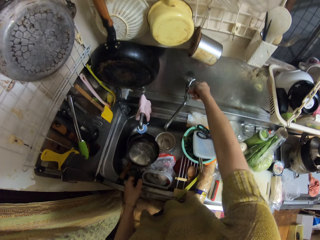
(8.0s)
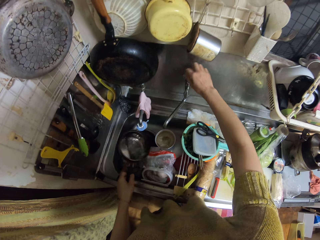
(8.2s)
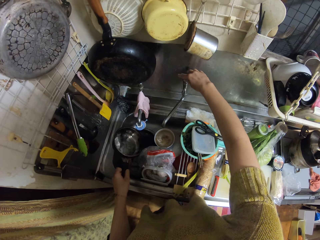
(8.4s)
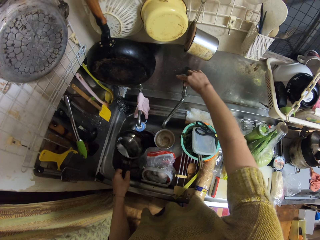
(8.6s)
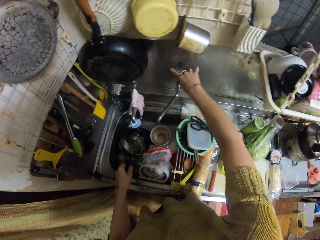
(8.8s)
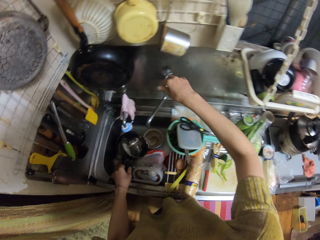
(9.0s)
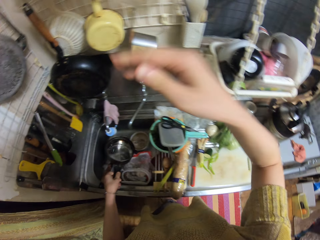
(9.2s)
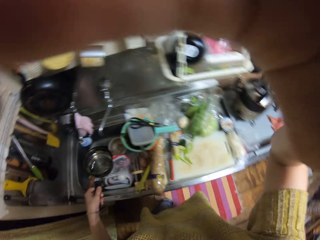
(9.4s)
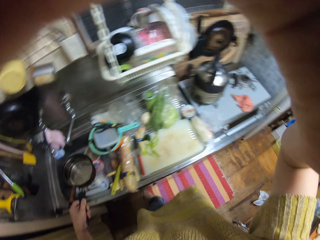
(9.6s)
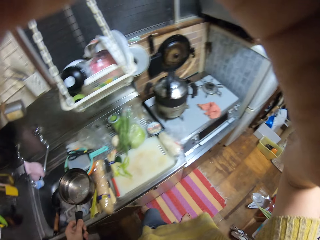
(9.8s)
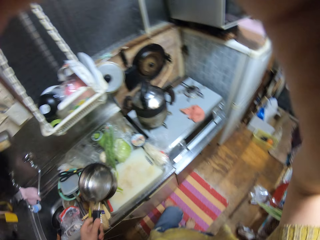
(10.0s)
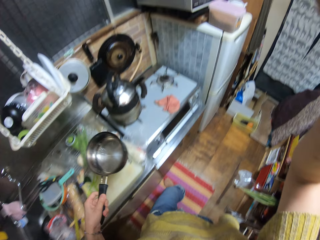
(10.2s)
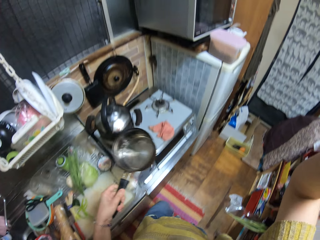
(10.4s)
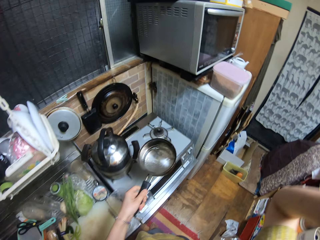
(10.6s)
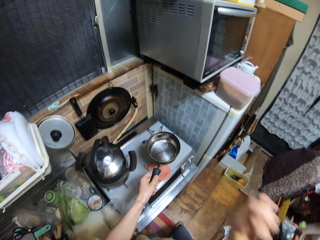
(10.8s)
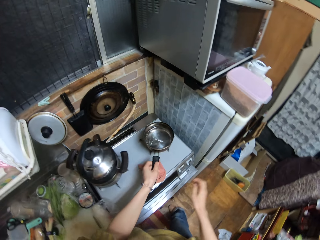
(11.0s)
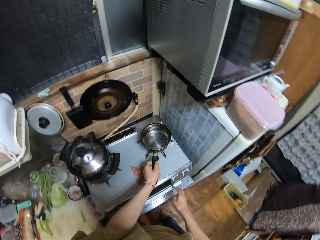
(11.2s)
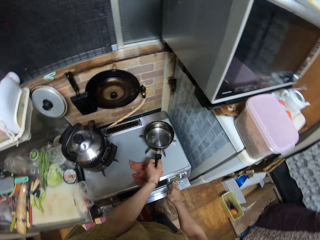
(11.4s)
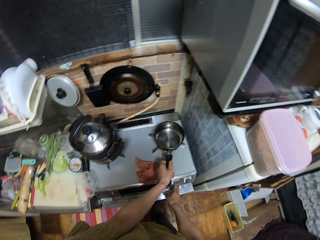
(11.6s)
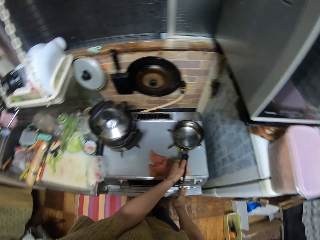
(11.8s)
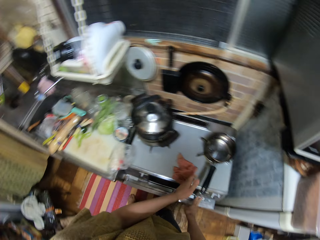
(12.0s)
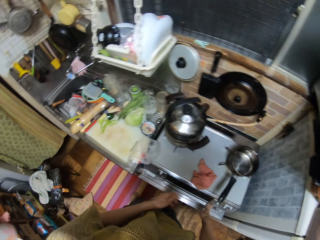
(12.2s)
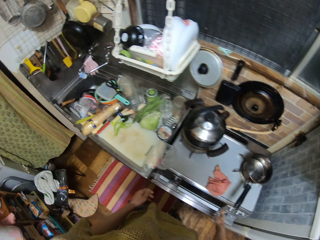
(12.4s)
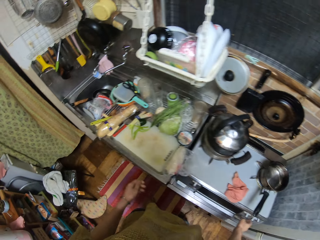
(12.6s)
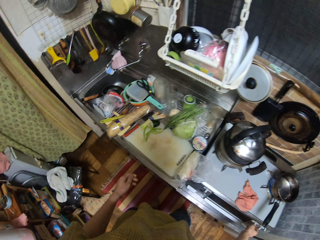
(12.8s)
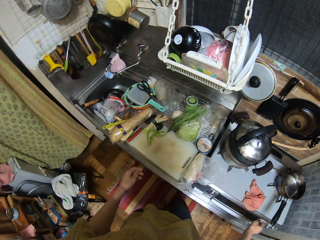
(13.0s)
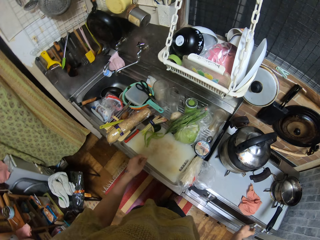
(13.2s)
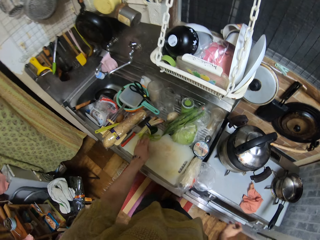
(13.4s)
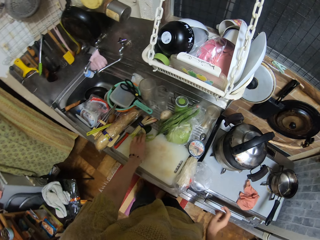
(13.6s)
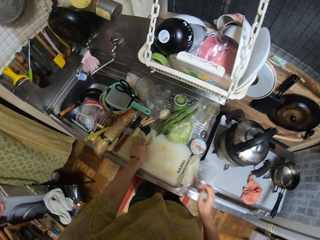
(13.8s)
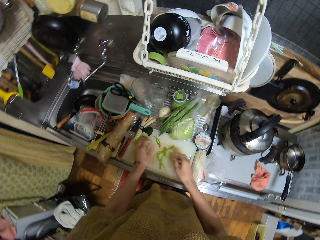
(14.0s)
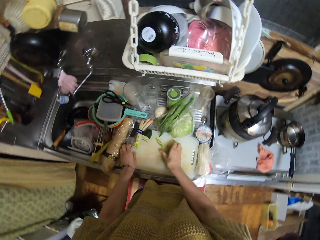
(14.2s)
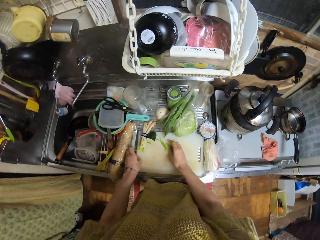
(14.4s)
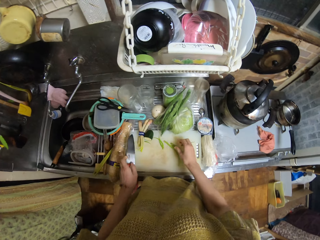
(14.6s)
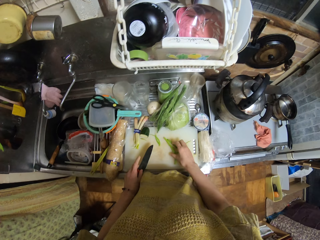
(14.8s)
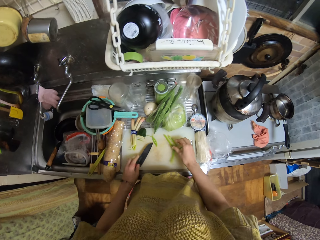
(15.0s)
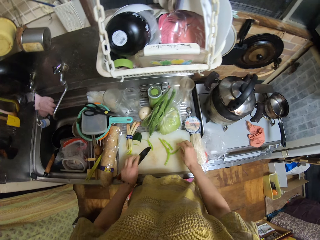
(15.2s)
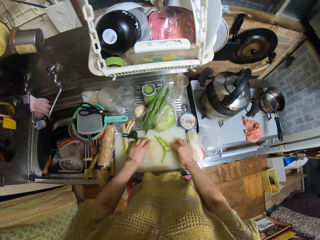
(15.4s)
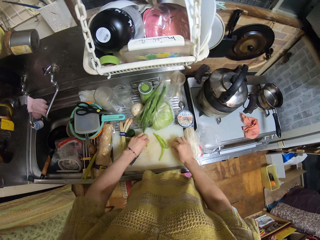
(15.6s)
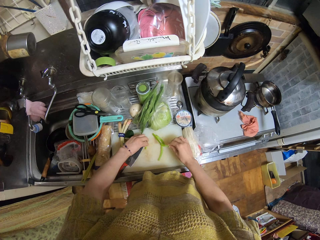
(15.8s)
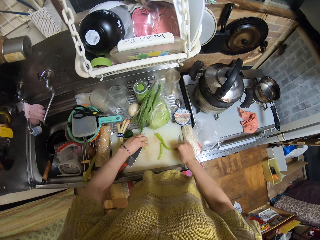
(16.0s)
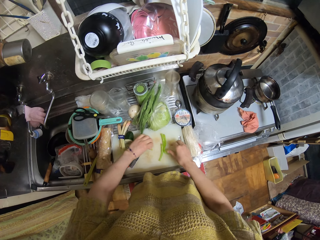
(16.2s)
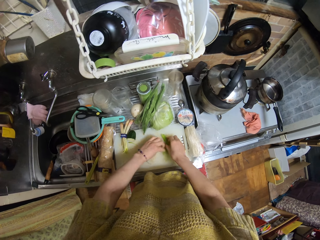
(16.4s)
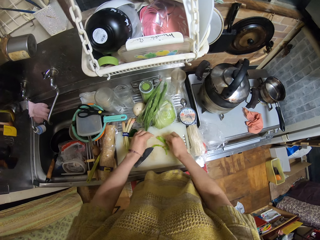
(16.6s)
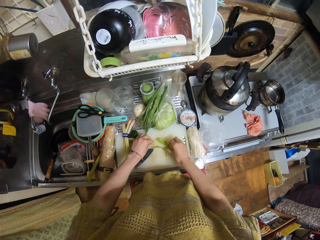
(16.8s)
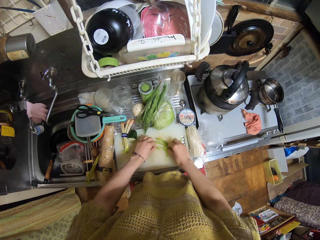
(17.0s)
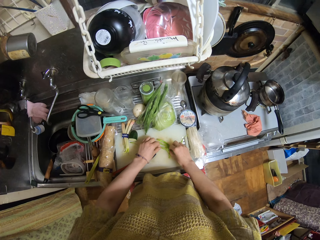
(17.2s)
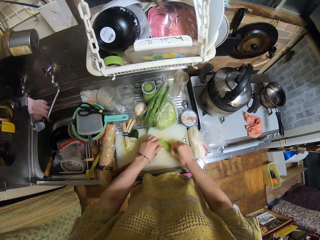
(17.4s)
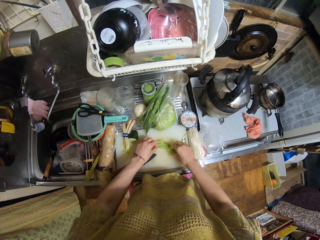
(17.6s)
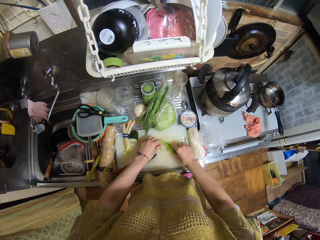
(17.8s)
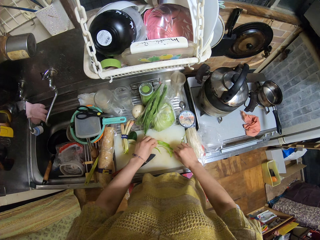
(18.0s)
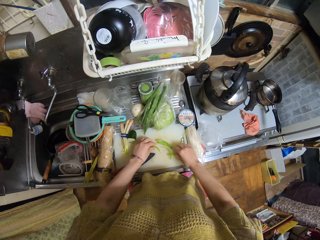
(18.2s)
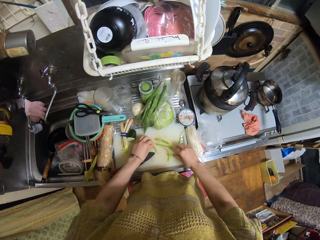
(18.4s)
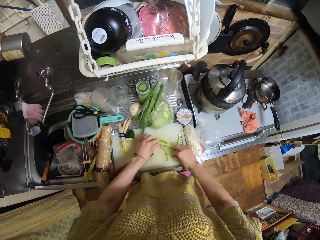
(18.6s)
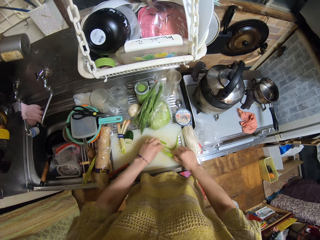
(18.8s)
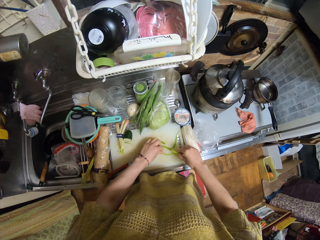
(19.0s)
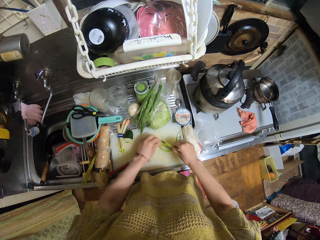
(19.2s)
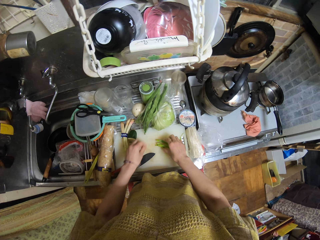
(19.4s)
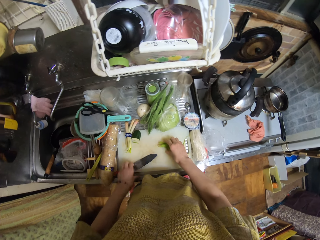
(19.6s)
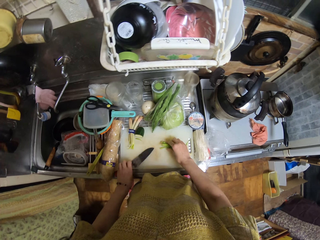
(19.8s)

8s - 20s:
The camera wearer closes the tap. They adjust the camera. They hold the camera. They put the fry pan or pot on the gas cooker. They shift the celery. They pick up the knife. They drop the knife. They align the onions or celery on the chopping board.

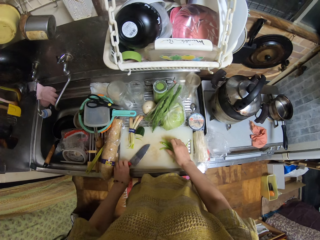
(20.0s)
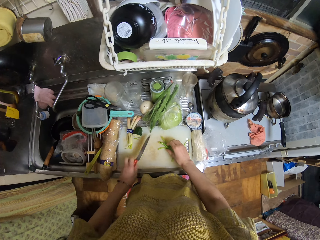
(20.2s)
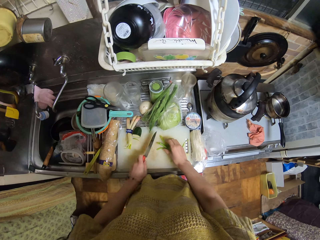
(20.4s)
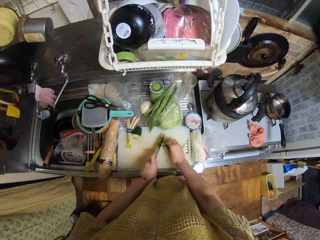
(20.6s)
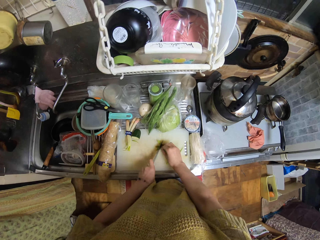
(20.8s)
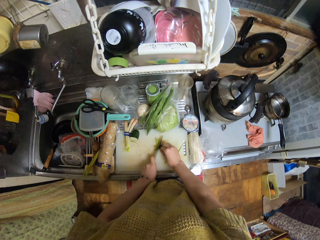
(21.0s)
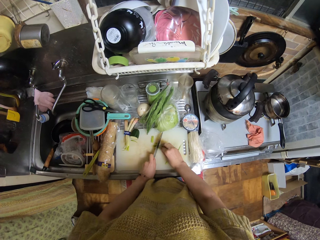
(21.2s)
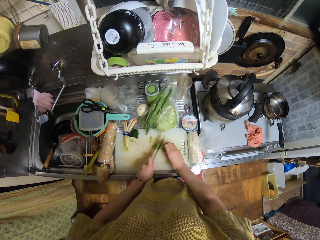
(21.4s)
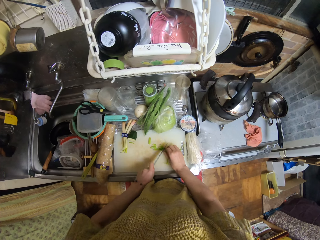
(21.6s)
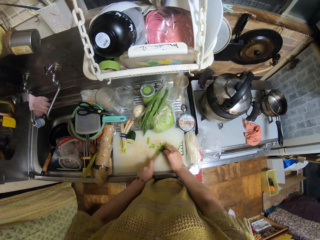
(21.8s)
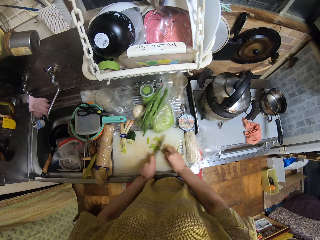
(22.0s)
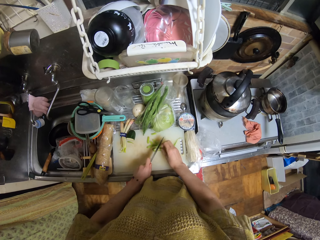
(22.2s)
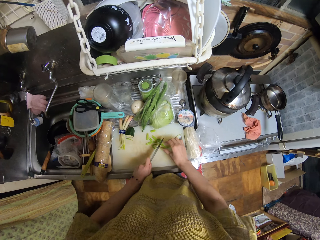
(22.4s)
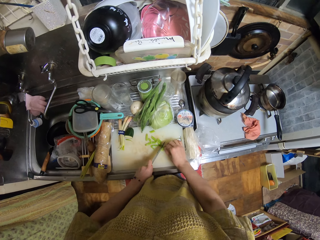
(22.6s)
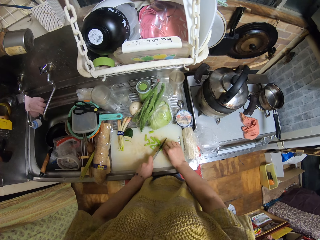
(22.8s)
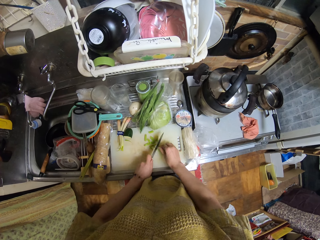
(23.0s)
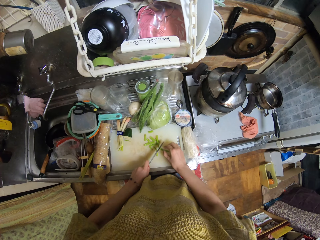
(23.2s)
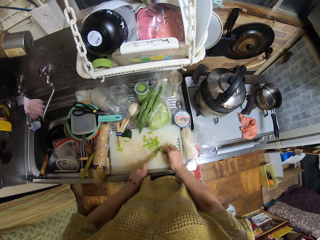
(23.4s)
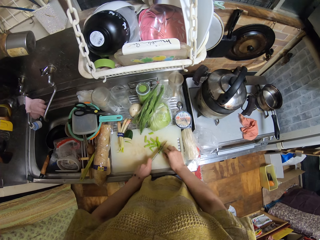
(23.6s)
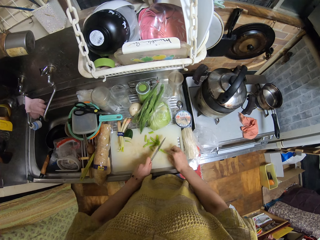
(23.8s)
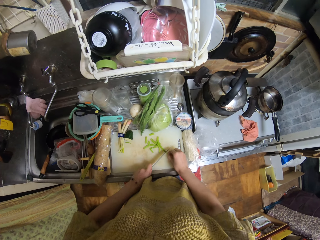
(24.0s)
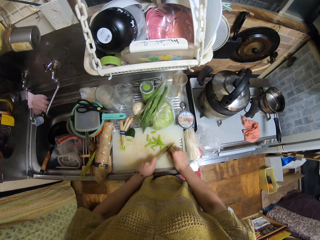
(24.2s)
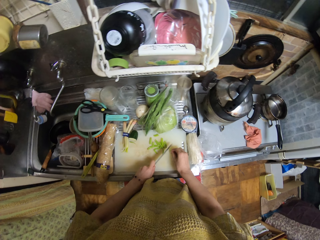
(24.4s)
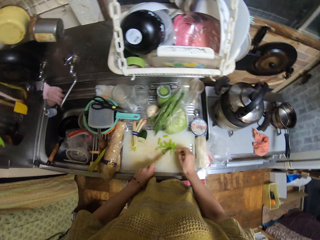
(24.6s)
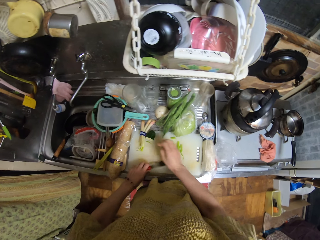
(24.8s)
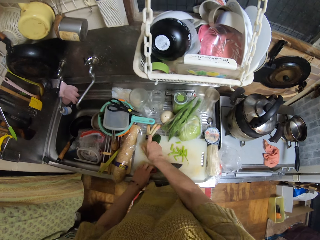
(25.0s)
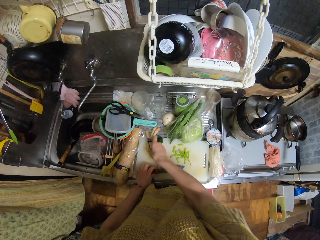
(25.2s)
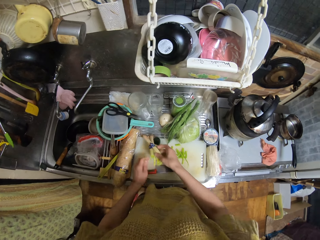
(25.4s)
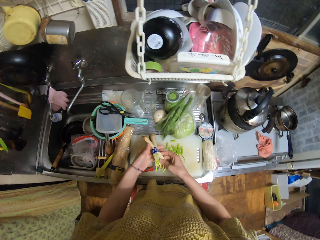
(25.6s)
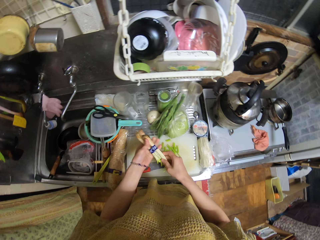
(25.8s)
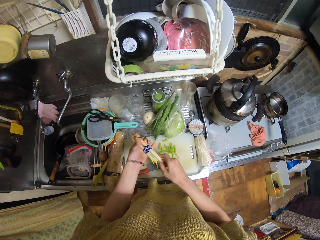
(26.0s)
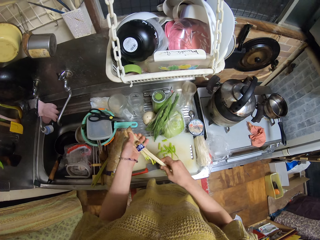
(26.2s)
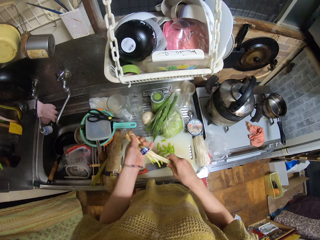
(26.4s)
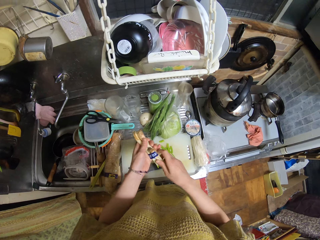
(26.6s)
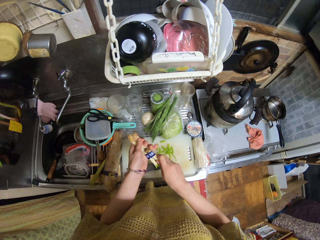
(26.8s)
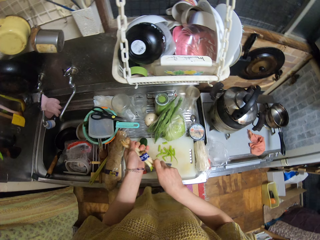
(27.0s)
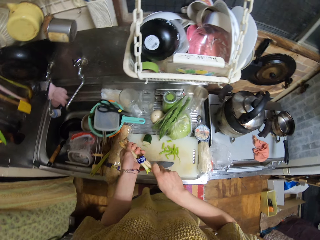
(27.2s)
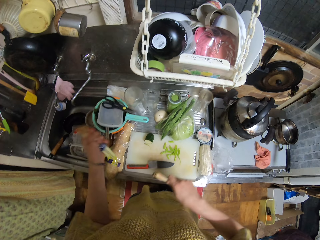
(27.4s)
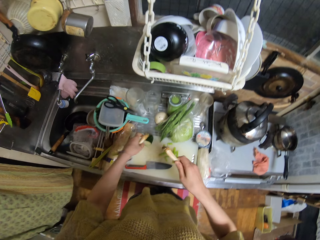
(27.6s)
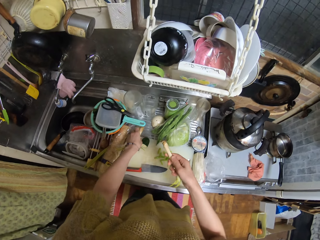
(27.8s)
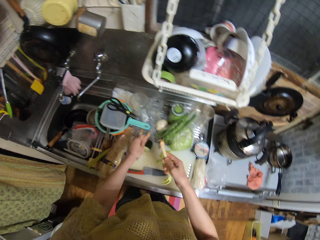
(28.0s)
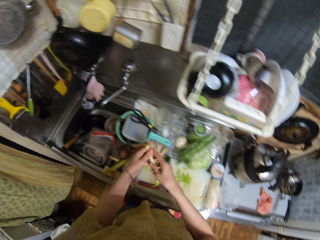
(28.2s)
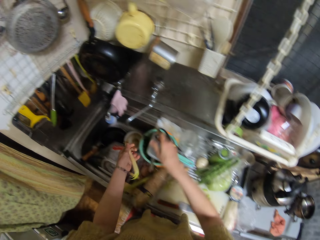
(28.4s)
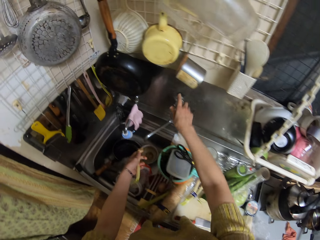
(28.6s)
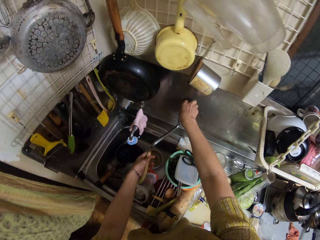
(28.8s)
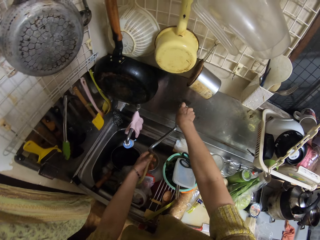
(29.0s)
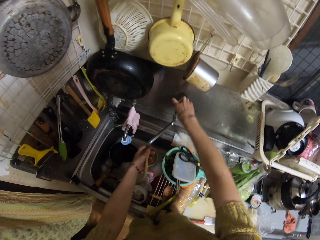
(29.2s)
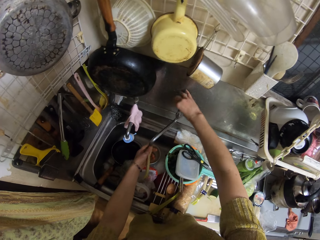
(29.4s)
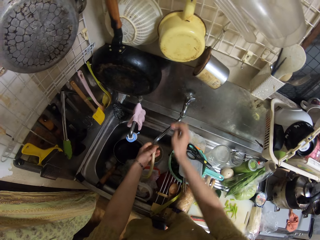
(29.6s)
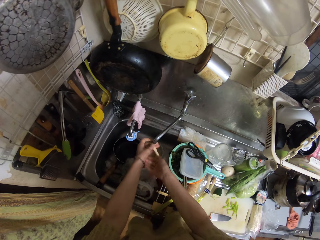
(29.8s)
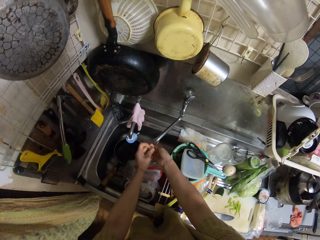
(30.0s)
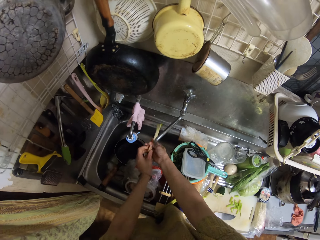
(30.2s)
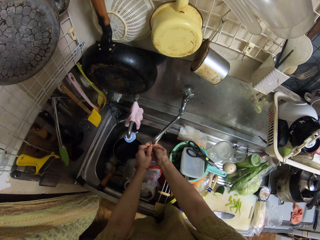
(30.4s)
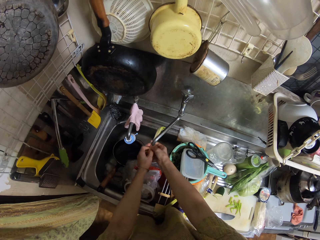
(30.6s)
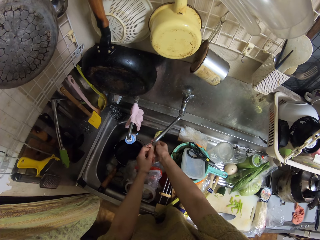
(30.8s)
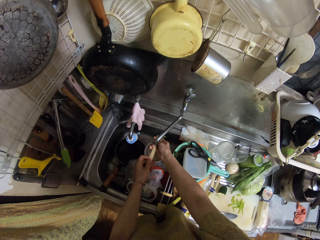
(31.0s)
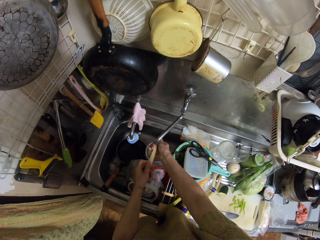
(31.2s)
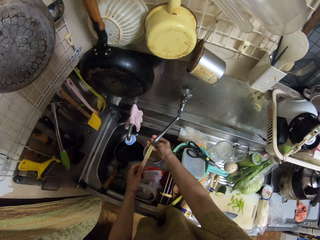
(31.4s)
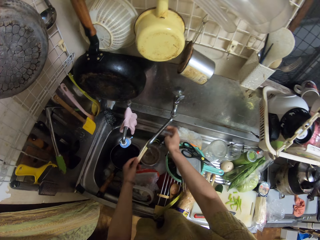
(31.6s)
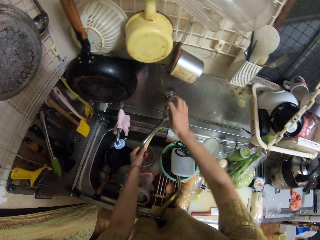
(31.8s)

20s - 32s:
The camera wearer picks up the knife. They cut the onions or celery. They drop the knife. They pick another onion or ginseng. They remove one ginseng from the bunch. They open the tap. They wash the onion.
